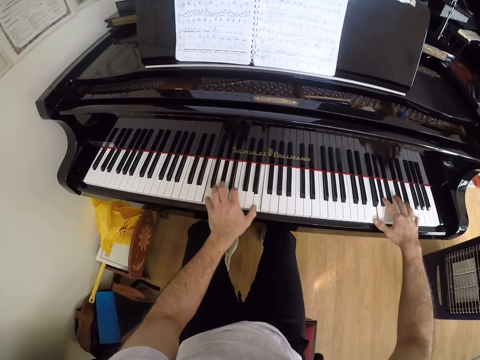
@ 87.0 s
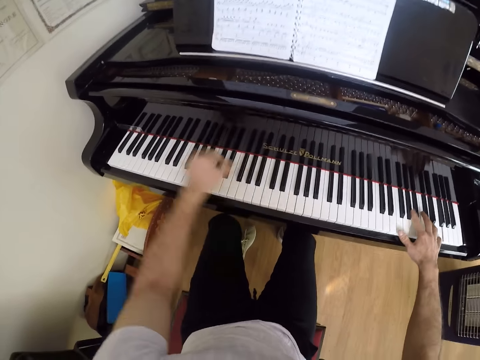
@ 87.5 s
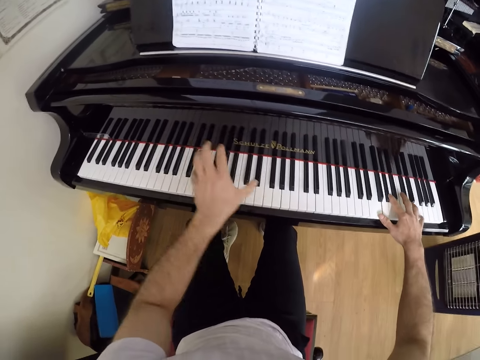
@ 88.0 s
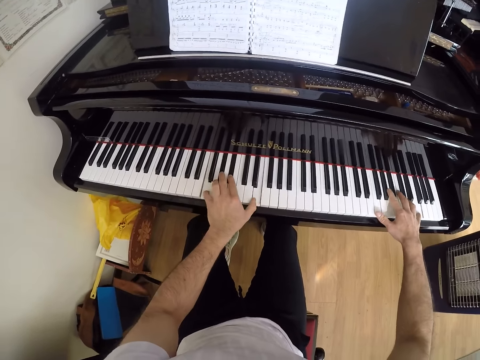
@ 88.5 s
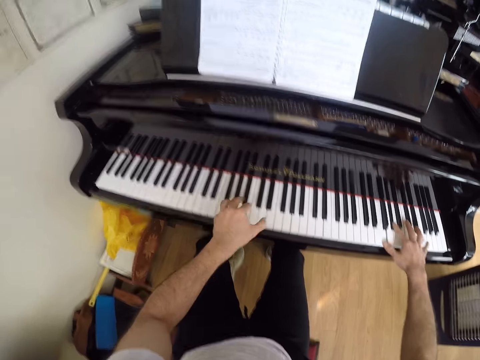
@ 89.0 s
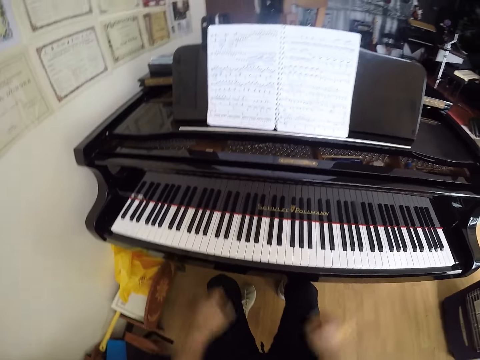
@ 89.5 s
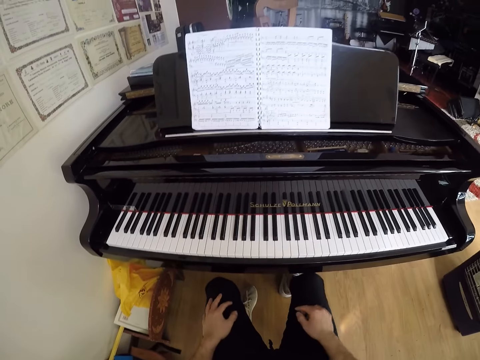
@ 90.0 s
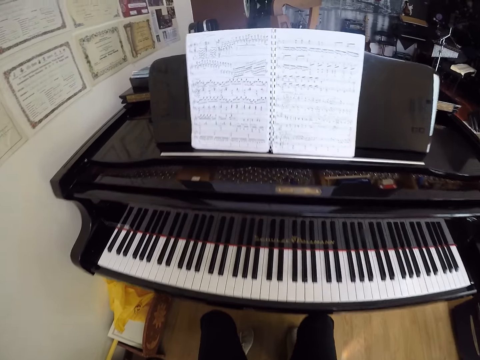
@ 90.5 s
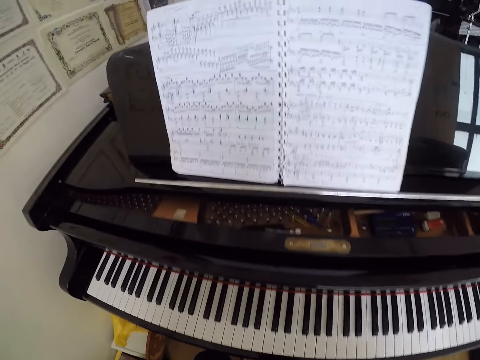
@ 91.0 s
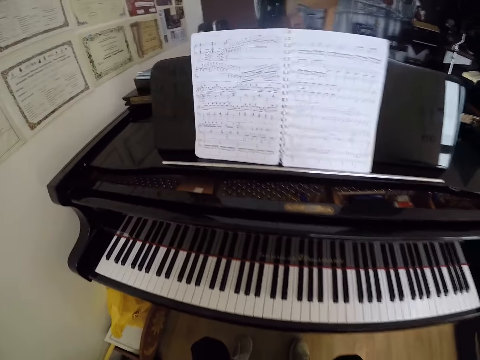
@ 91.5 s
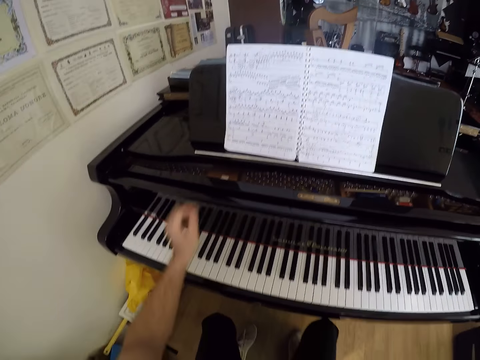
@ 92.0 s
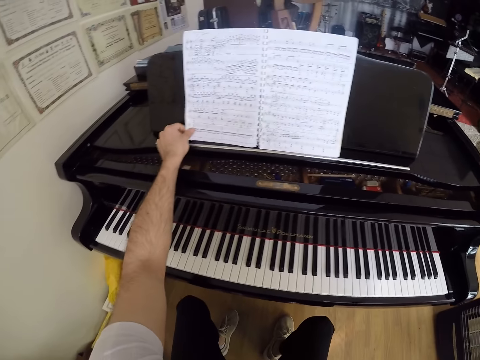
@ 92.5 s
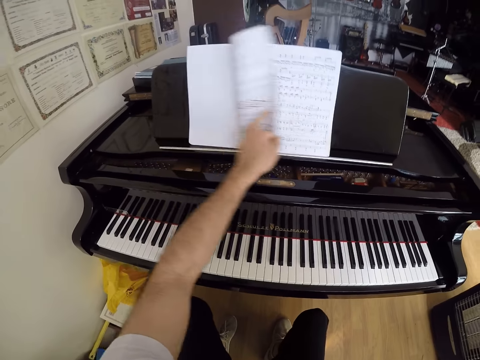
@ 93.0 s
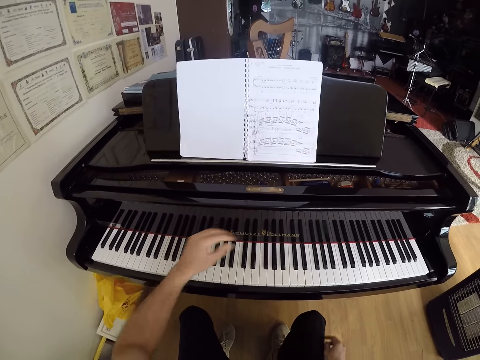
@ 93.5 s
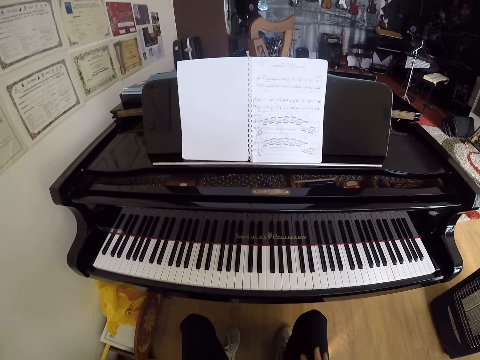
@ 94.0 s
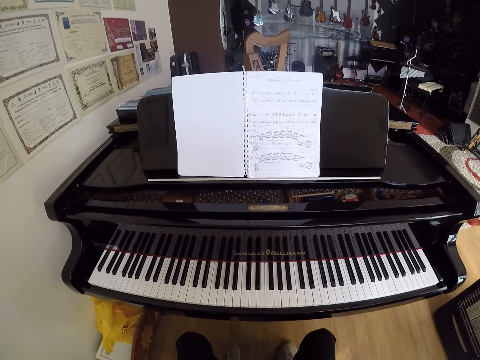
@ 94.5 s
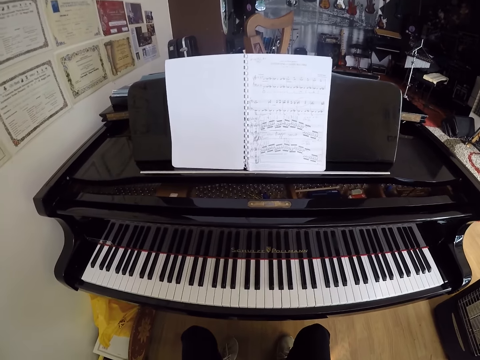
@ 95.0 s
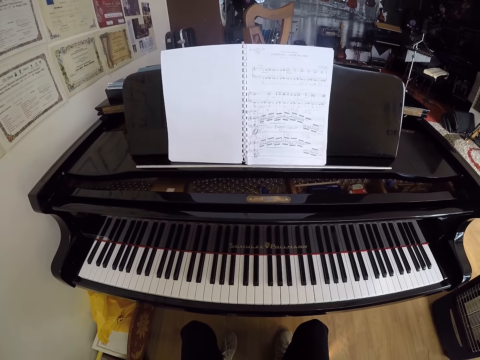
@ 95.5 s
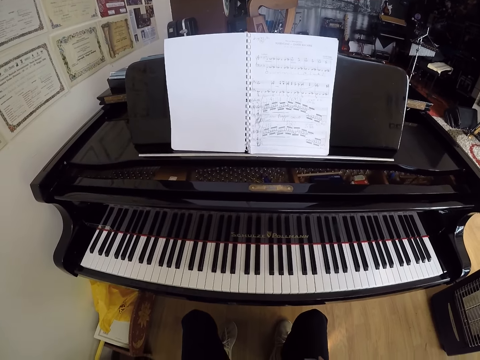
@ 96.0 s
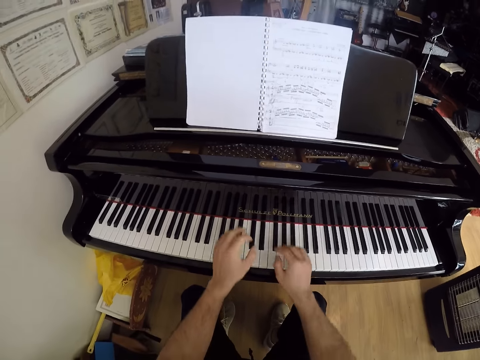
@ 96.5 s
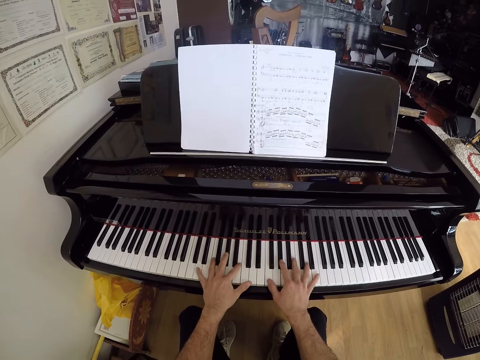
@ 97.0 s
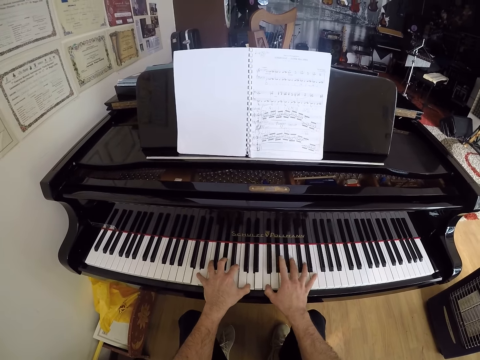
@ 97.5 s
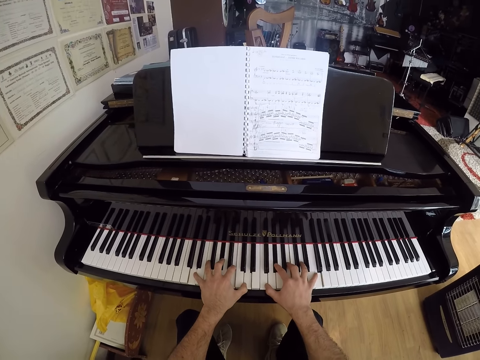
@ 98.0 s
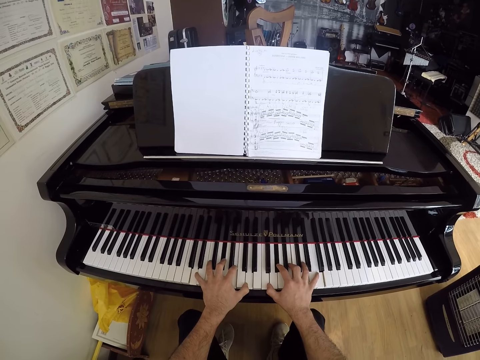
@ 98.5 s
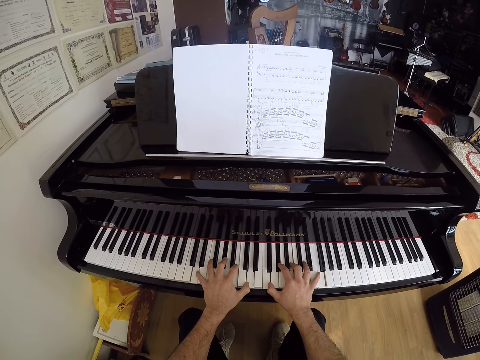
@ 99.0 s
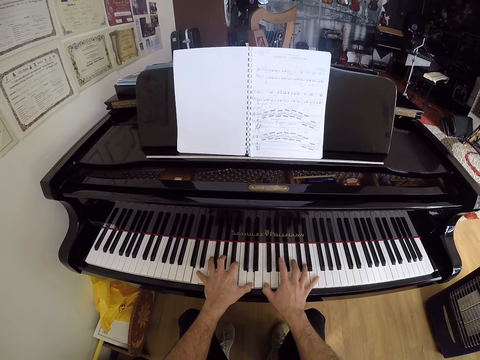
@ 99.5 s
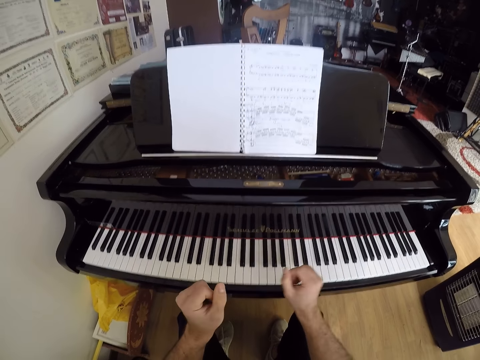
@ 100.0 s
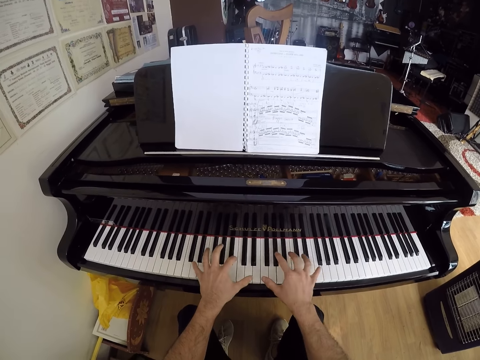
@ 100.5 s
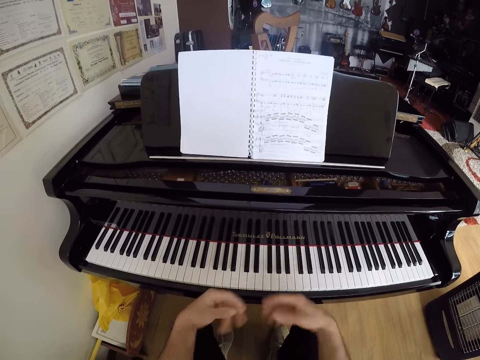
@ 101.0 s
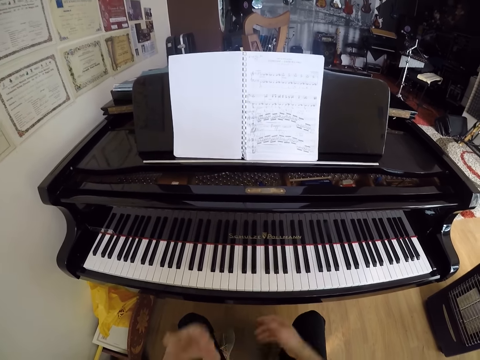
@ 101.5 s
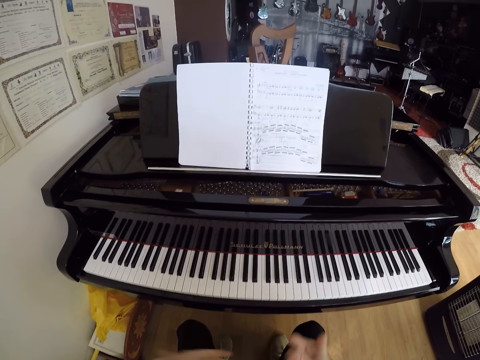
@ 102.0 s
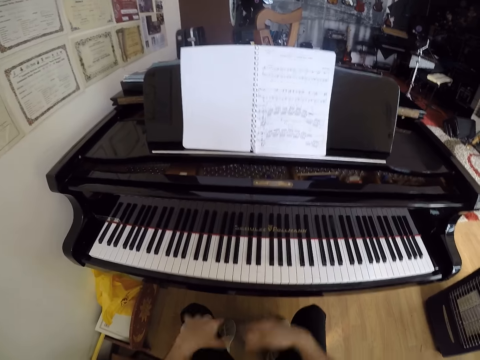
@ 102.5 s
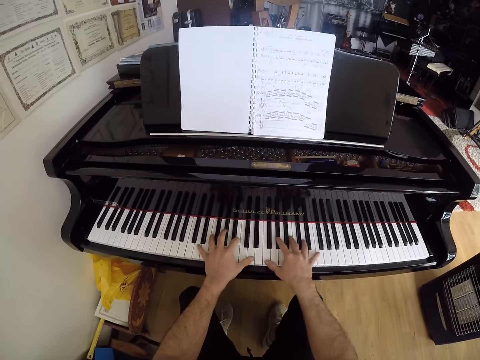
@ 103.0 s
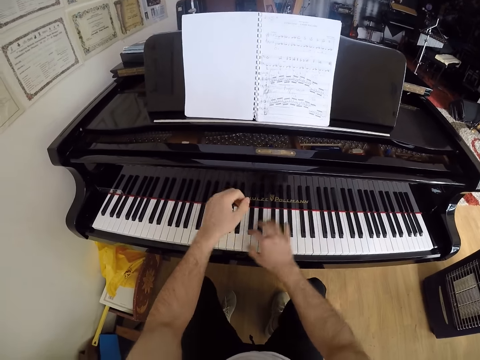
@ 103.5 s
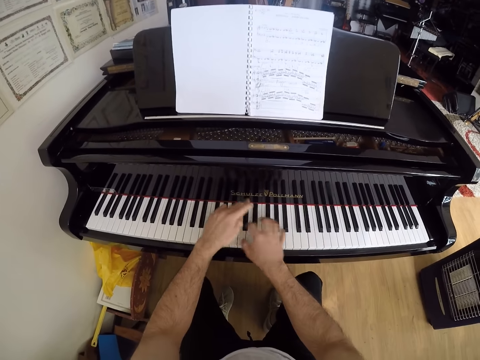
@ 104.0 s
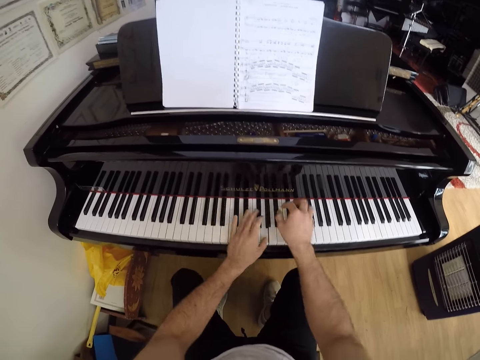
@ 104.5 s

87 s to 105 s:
The camera wearer removes his left hand from the keyboard of the piano. He removes his right hand from the keyboard of the piano. He puts his hands on his lap. He looks at the book. He swipes the page in the book on the piano over with his left hand. He places both hands on the keyboard of the piano. He plays the piano with both hands. He removes both hands from the keyboard of the piano. He gestures with his hands. He places both hands on the piano. He plays the piano with both hands.

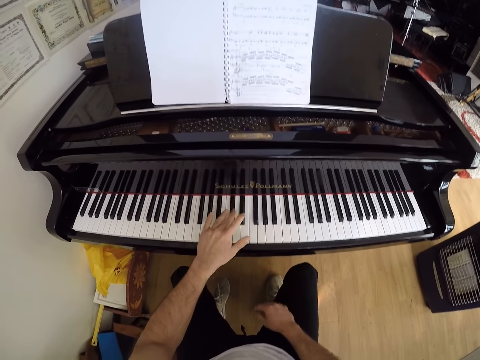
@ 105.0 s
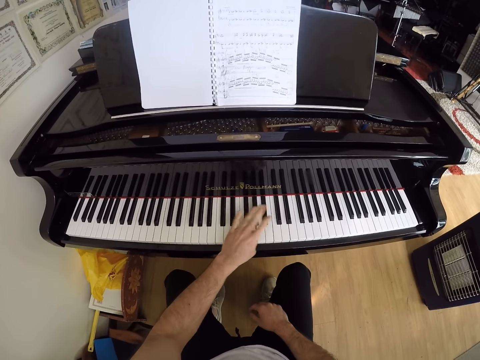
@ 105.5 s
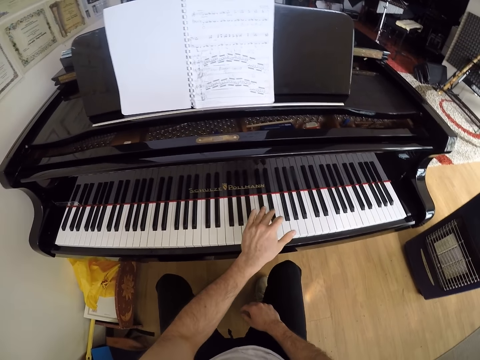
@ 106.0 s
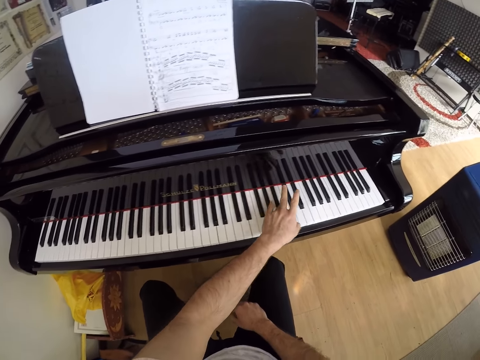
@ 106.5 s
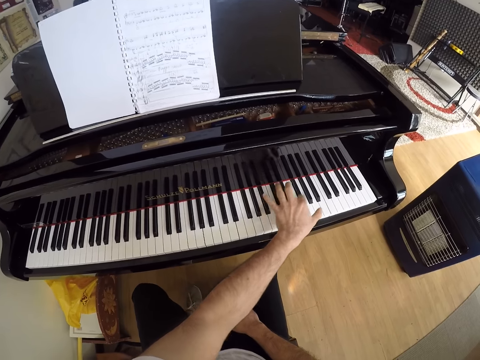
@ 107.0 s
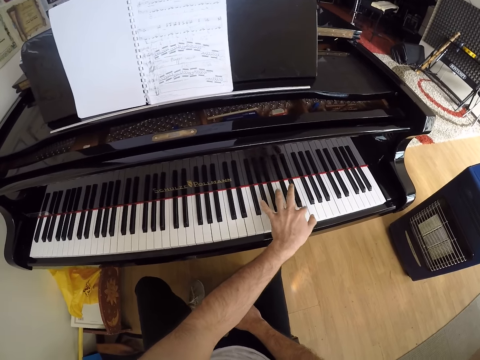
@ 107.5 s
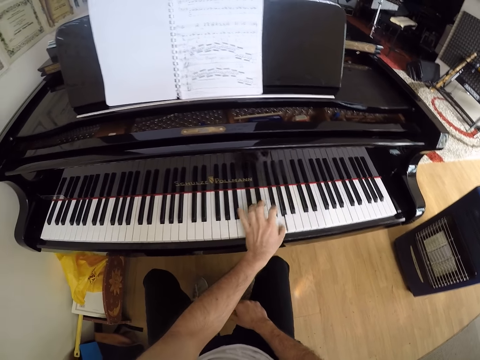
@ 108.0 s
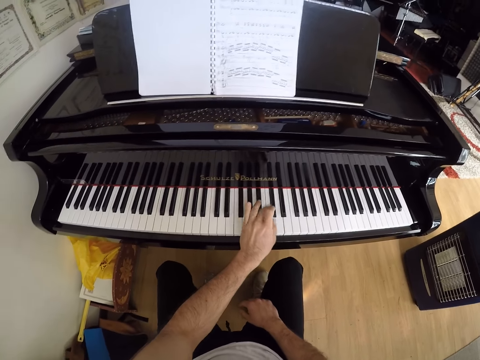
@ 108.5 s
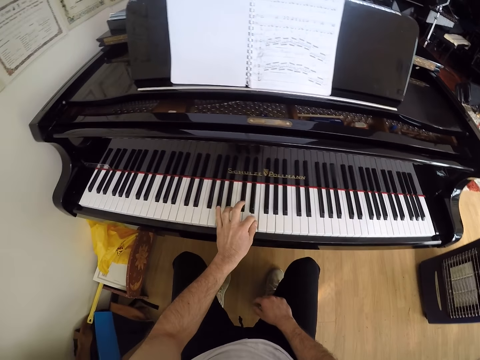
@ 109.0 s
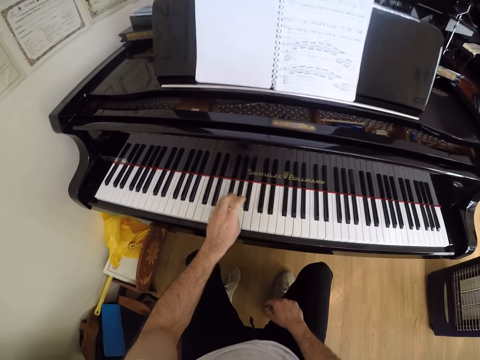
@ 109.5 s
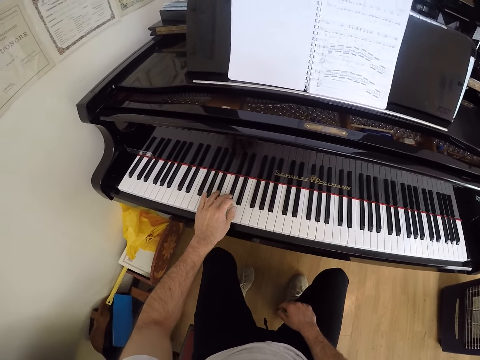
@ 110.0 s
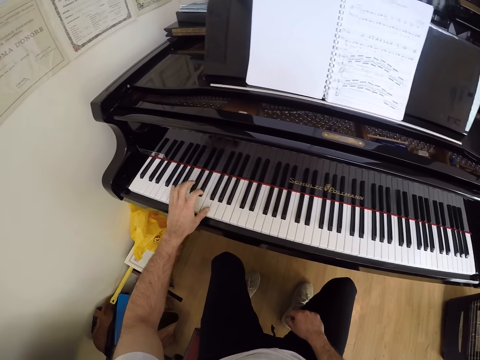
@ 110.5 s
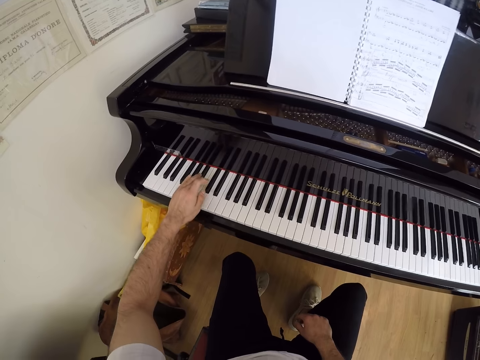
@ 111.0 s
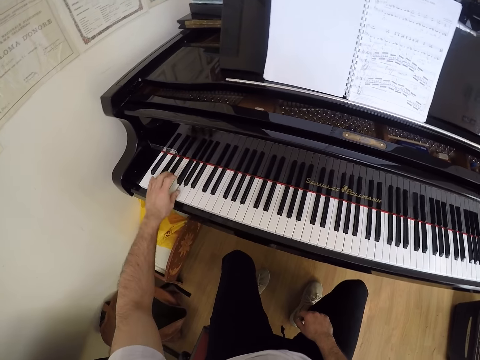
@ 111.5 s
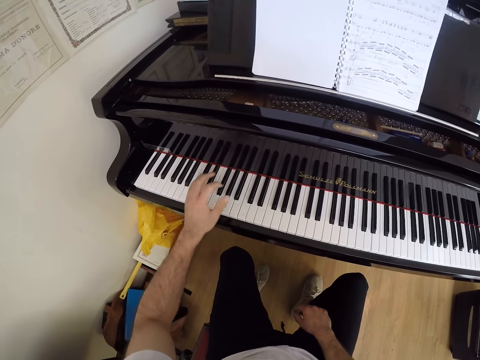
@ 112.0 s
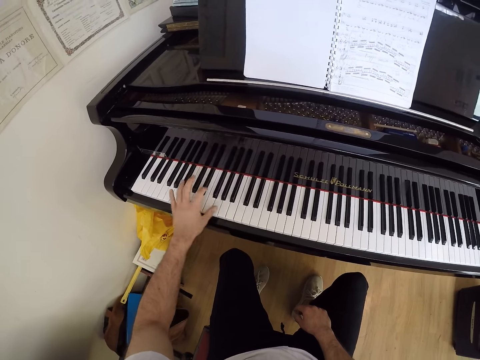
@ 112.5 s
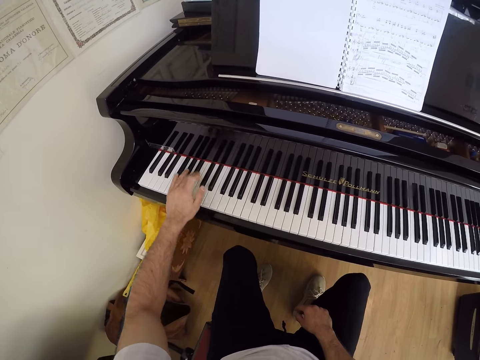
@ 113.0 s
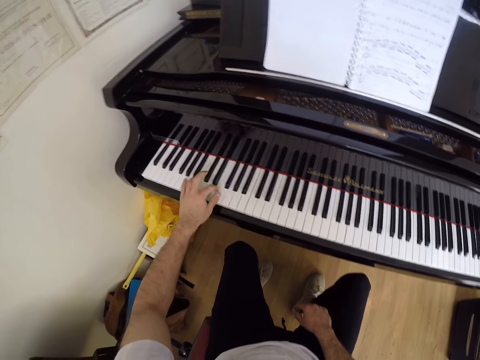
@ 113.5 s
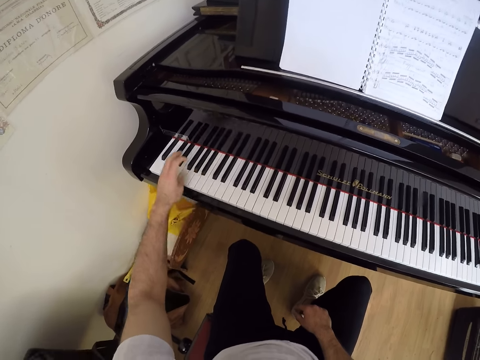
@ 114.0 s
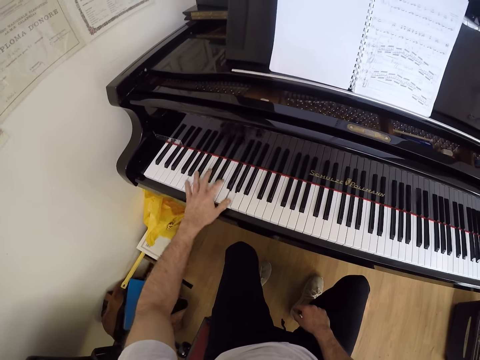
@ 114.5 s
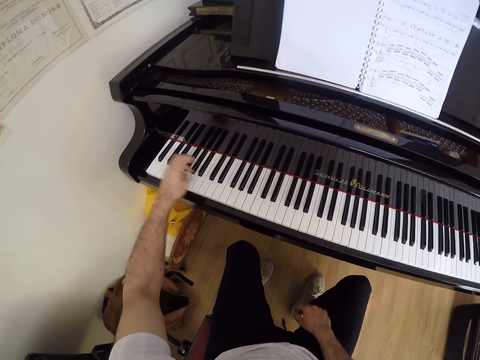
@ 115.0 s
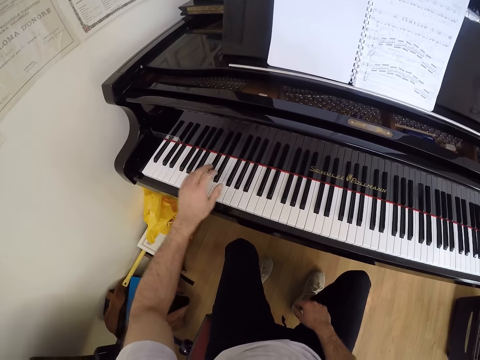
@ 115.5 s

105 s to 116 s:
The camera wearer removes his right hand from the piano. He plays the piano with his left hand.
